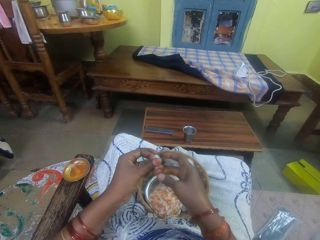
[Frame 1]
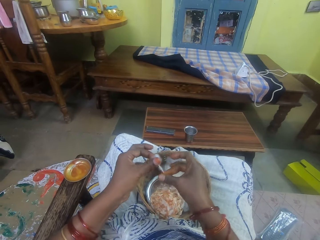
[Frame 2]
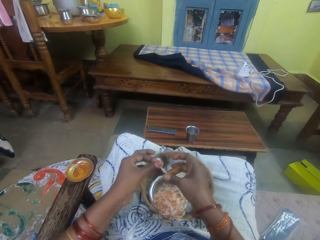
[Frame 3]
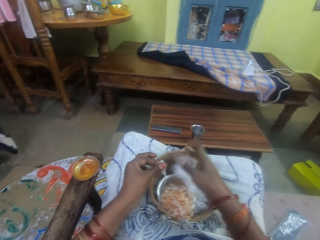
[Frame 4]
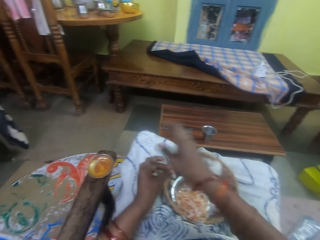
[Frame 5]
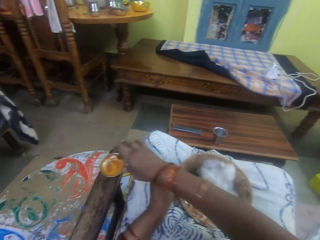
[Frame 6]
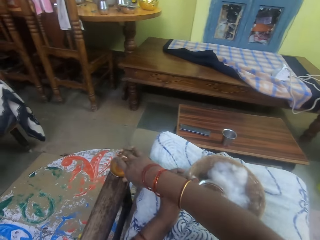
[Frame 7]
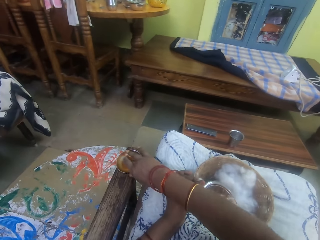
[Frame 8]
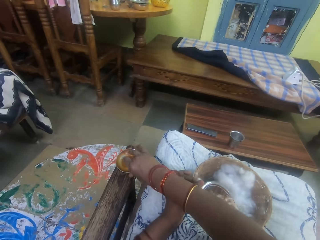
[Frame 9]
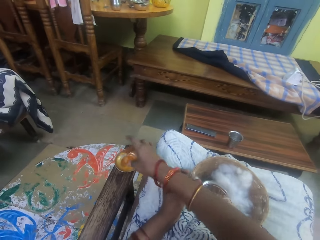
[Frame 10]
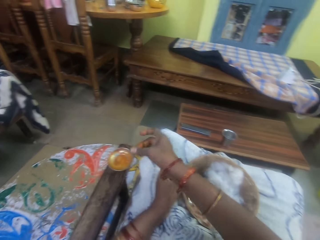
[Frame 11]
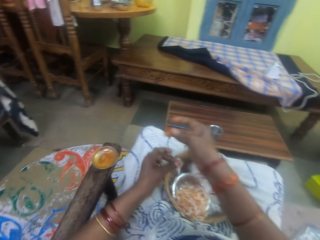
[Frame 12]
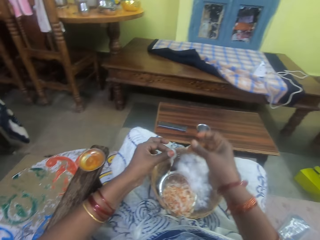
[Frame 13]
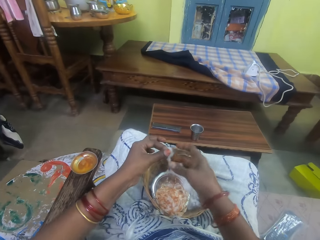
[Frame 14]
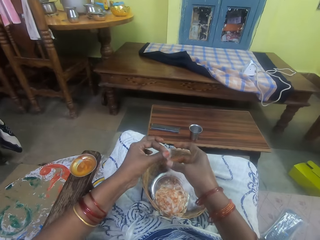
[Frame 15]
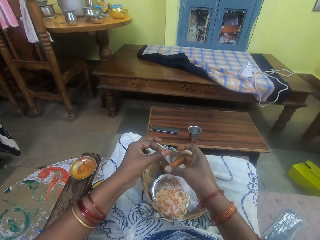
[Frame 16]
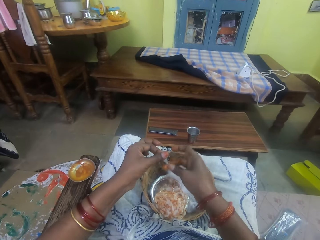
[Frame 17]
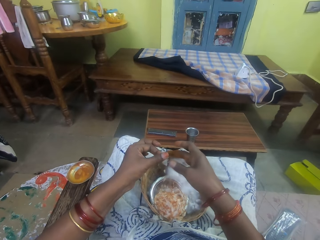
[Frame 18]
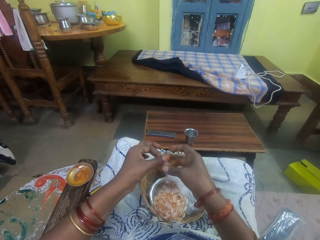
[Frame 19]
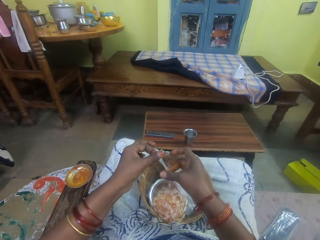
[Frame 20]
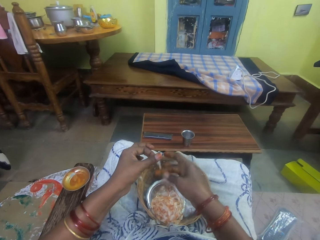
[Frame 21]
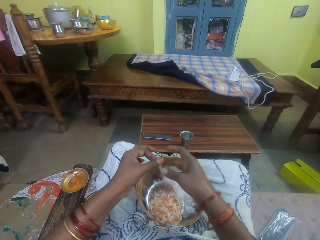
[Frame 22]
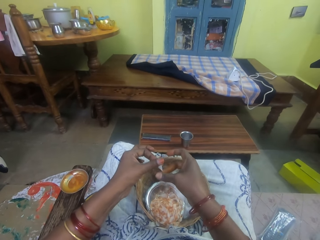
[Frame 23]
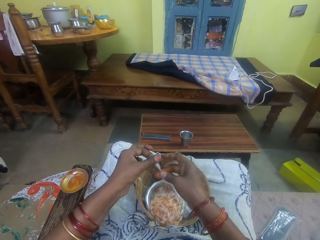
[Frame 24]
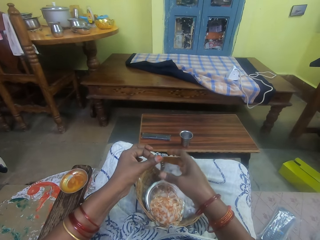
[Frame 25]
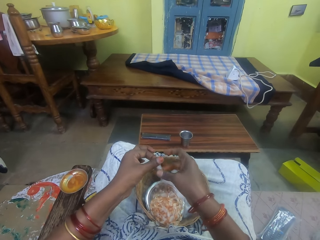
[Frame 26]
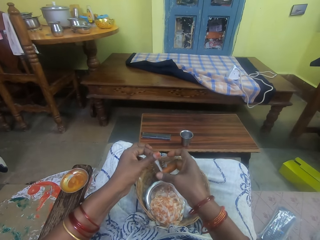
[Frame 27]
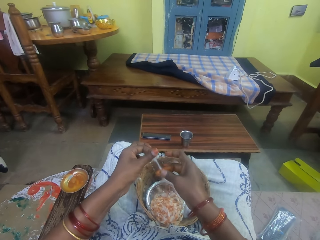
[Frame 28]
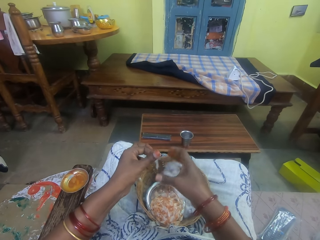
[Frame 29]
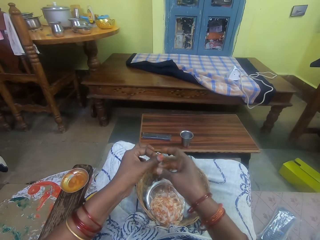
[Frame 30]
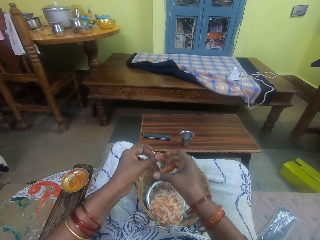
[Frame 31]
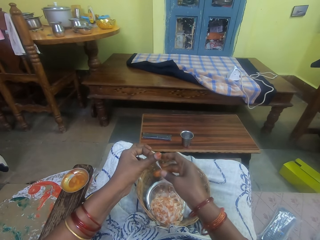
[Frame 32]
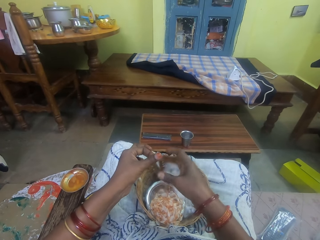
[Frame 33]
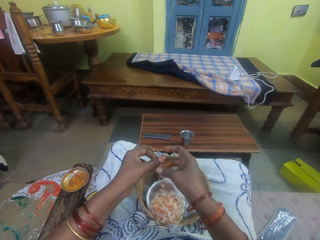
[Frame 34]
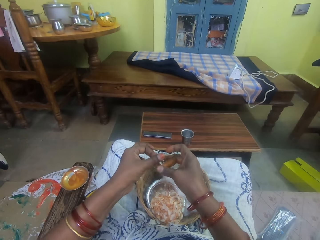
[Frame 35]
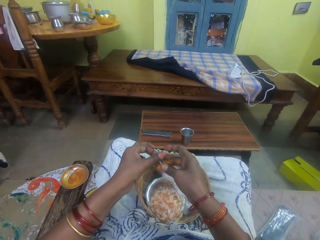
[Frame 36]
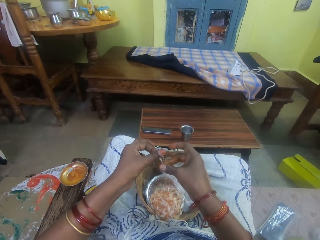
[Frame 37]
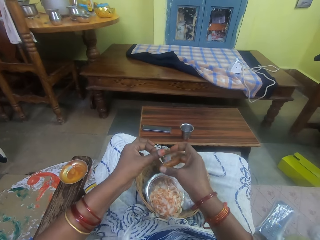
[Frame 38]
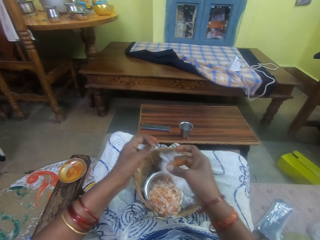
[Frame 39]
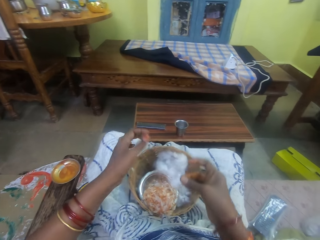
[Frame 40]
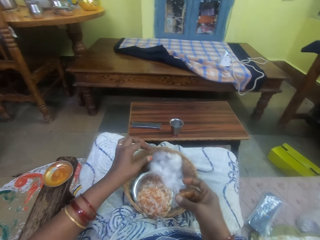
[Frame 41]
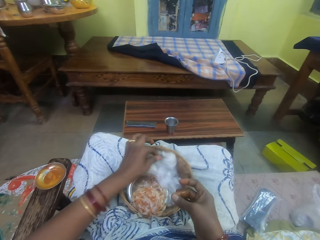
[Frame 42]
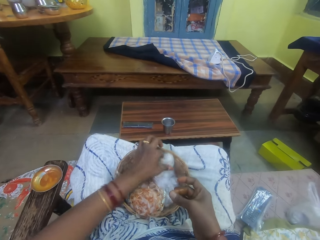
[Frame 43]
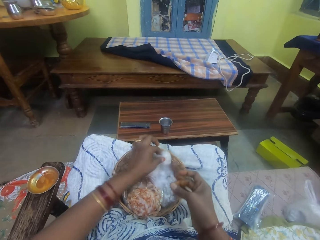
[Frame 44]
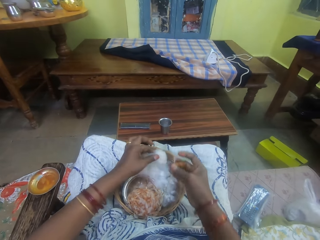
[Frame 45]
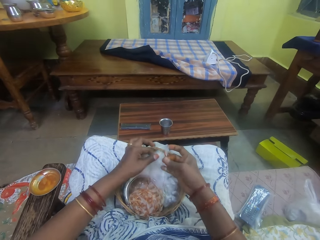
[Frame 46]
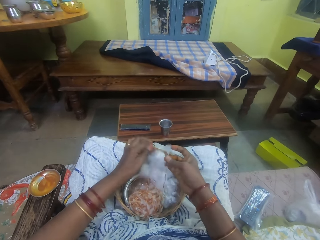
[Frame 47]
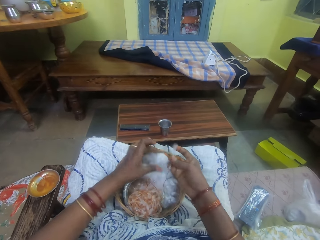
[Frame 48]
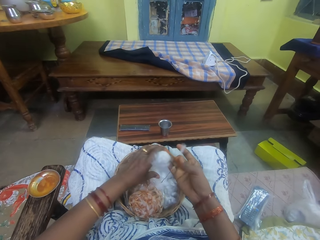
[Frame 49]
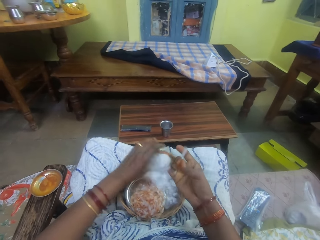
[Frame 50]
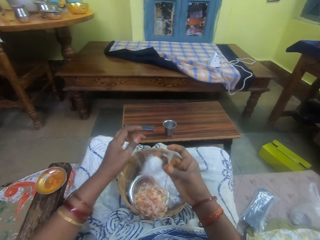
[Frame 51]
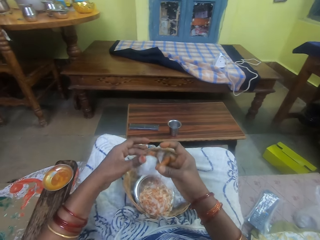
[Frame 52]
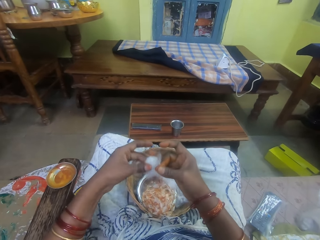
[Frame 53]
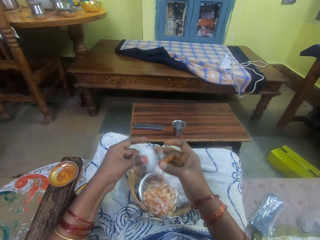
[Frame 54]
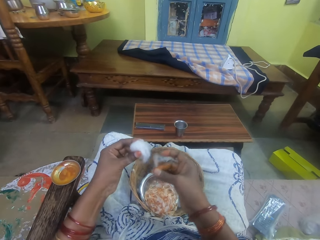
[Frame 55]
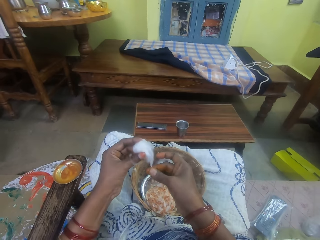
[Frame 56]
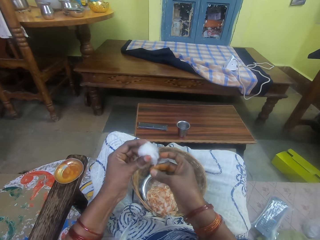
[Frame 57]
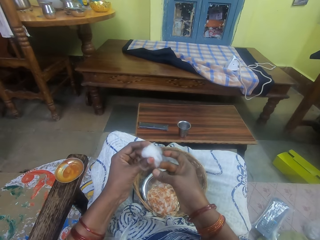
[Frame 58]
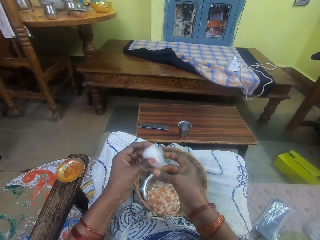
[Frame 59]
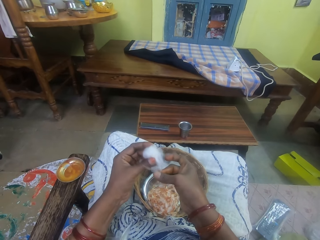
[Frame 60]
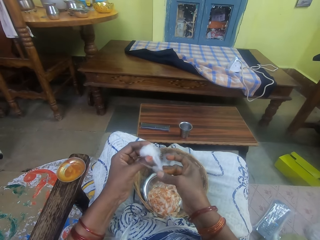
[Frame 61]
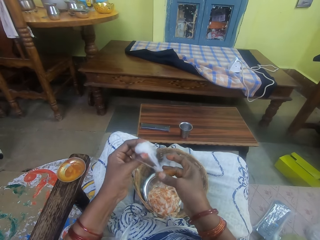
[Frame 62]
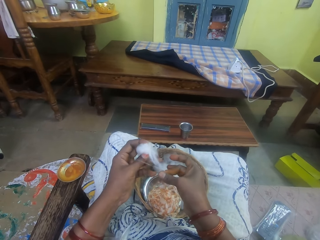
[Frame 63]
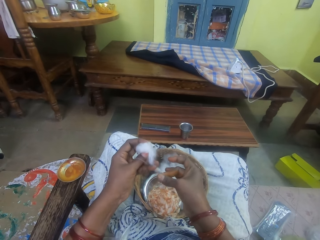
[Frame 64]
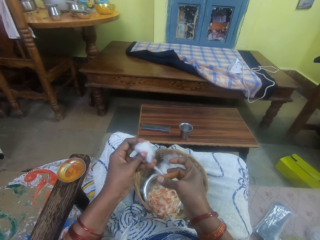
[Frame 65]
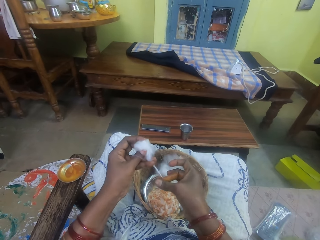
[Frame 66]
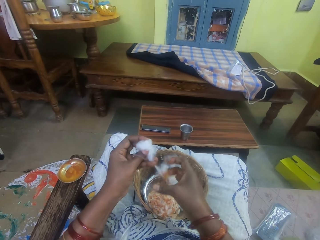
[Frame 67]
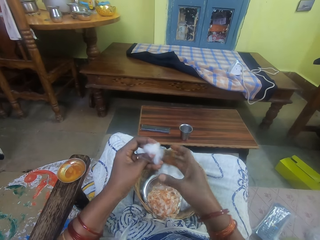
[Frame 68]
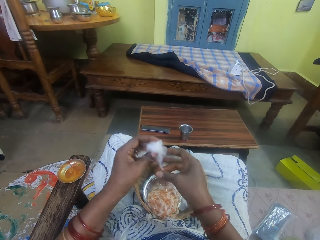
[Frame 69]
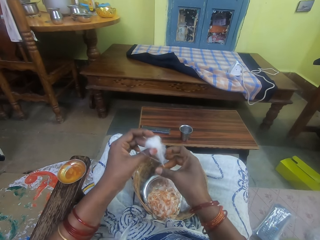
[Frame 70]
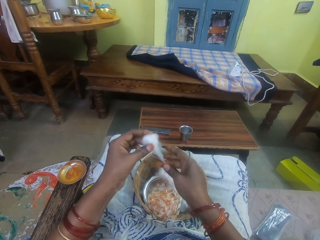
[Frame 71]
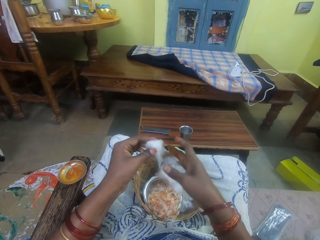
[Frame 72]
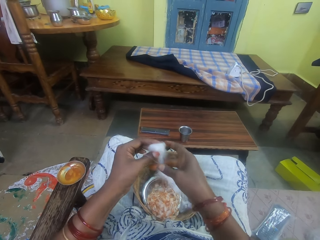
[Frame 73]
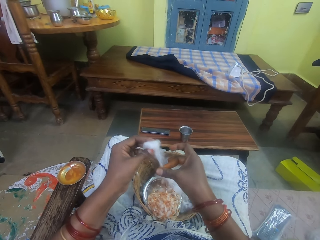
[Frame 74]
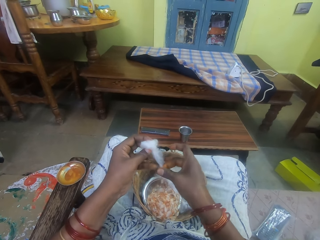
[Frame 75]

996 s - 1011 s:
The camera wearer dips her right middle finger into the oil container on the chair arm. She smears the oil on her right middle finger with her right thumb. She twists the cotton wool in her left hand with her right fingers. She picks the cotton wool from the basket on her lap with her left hand. She cuts the cotton wool from the basket. She passes the cotton wool in her left hand to her right hand. She passes the cotton wool in her right hand to her left hand. She twists the cotton wool in her left hand with her right fingers.

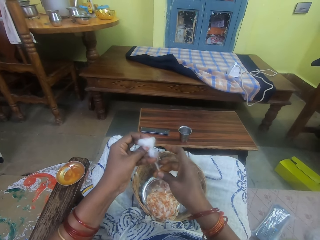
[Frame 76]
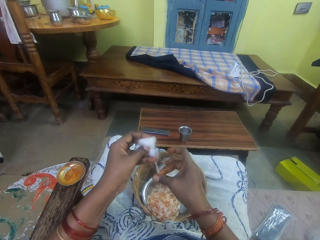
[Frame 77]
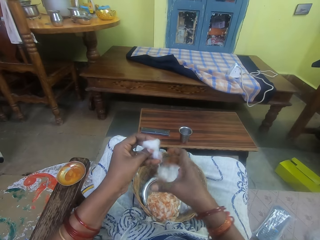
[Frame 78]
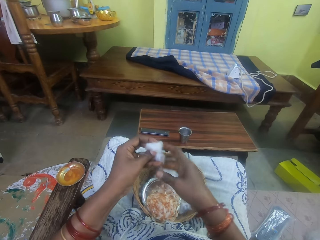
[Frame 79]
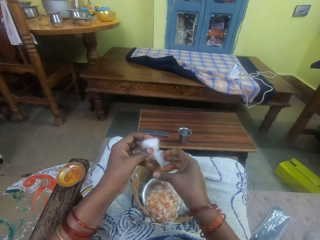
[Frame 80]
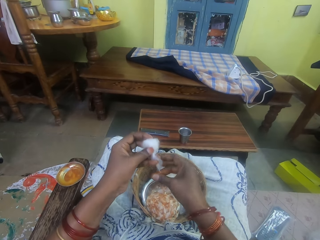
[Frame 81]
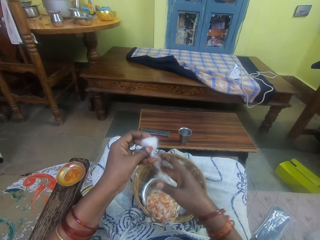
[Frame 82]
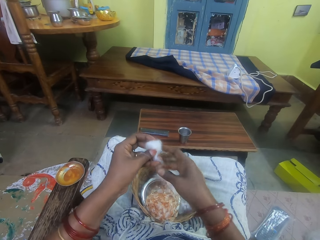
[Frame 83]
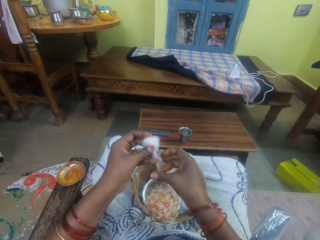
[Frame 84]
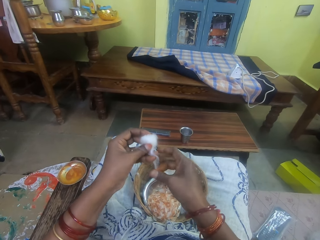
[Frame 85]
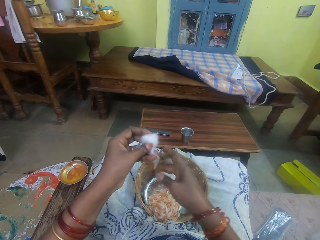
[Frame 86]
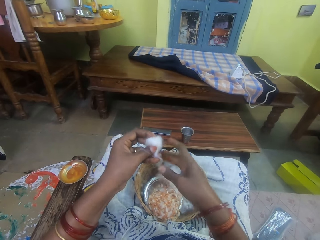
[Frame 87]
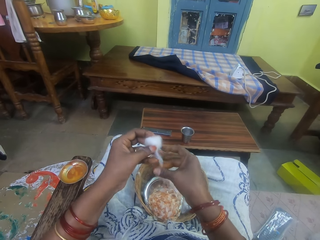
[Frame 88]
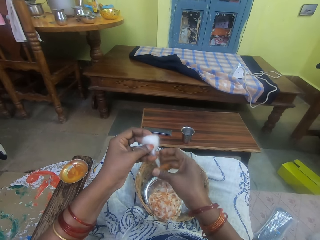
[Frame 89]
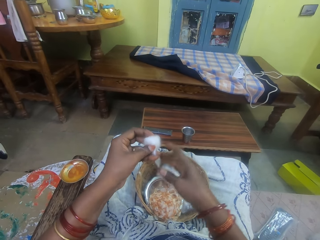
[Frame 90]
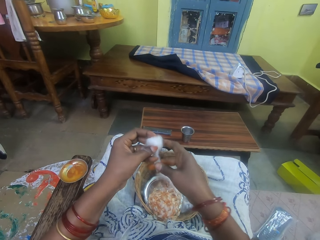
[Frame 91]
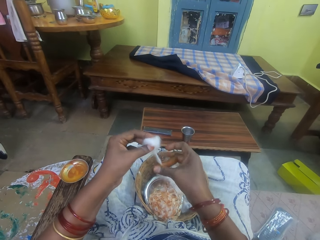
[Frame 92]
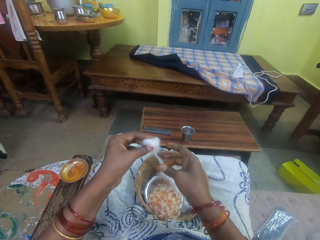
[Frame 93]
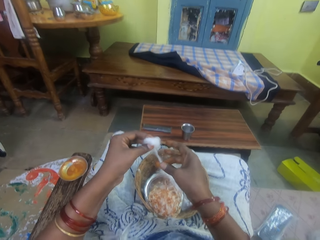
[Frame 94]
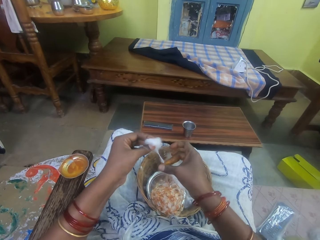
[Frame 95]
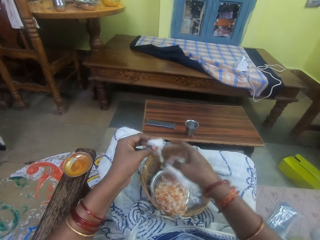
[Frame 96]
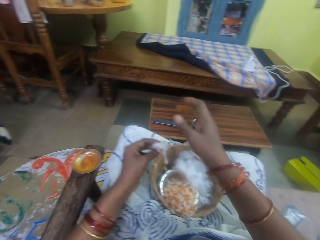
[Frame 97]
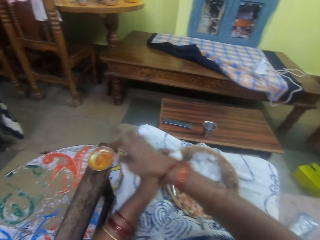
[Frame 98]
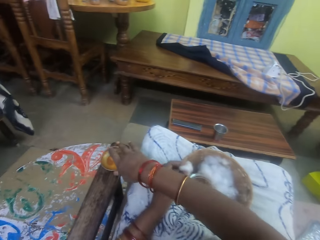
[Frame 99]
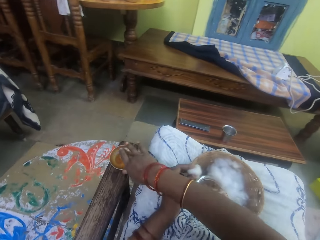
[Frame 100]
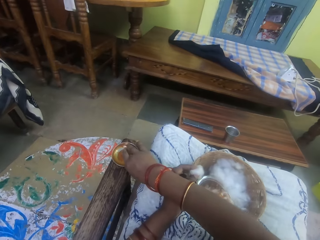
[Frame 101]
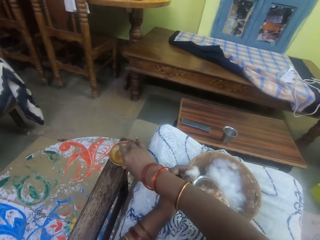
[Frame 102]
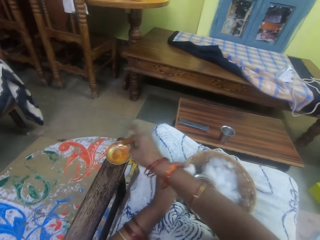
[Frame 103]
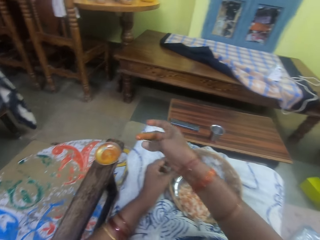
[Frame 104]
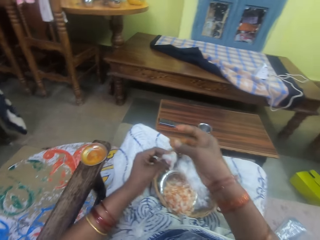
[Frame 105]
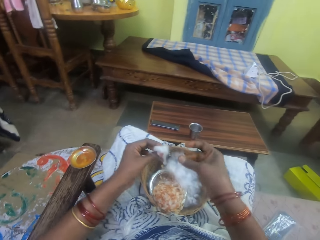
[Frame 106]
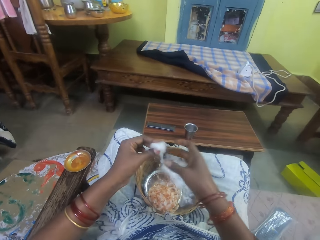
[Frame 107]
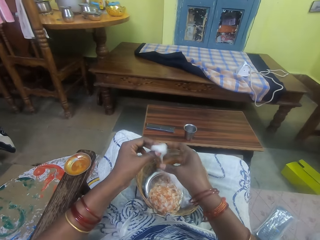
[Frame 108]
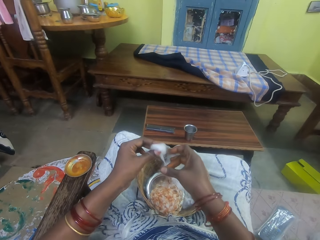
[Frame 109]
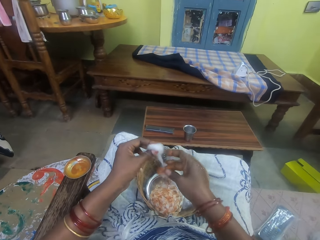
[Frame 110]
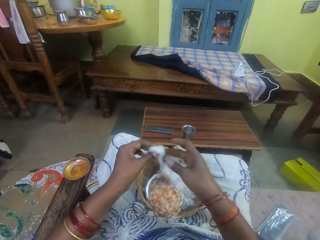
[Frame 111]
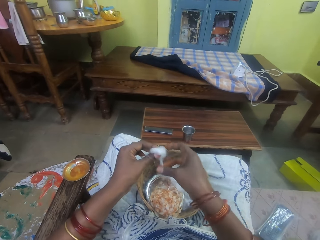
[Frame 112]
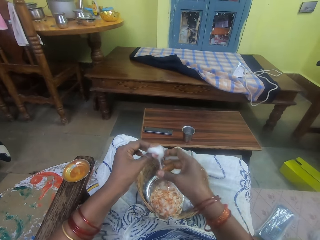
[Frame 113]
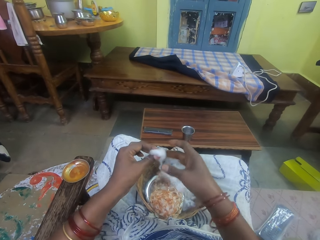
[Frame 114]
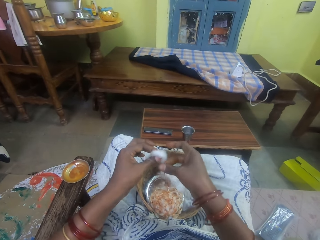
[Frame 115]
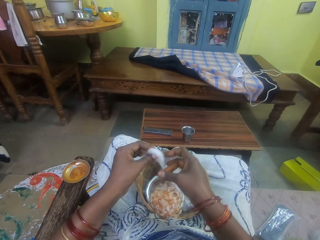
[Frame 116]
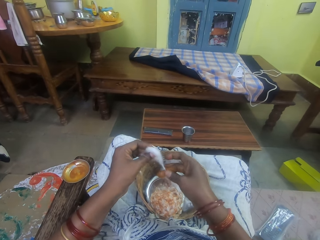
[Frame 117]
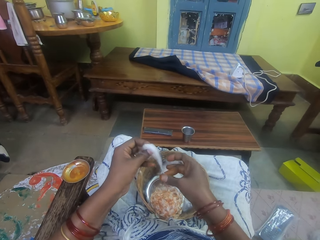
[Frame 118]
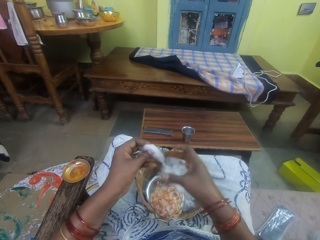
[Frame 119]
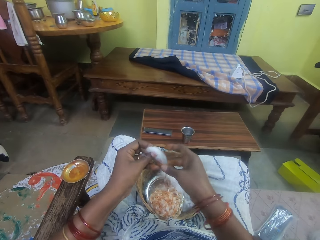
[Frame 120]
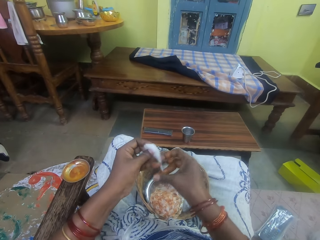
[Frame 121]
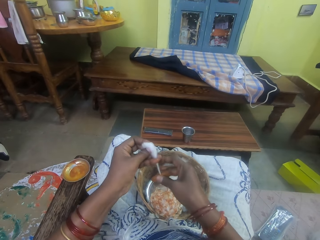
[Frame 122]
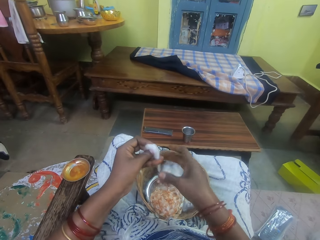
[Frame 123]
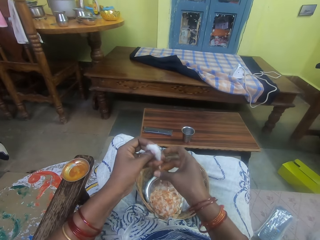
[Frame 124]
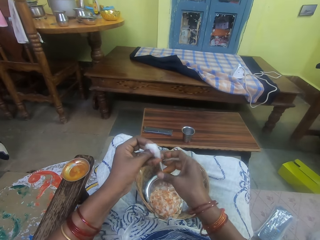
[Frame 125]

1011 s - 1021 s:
The camera wearer dips her right middle finger into the oil container on the chair arm. She smears the oil on her right middle finger with her right thumb. She twists the cotton wool in her left hand with her right fingers.
